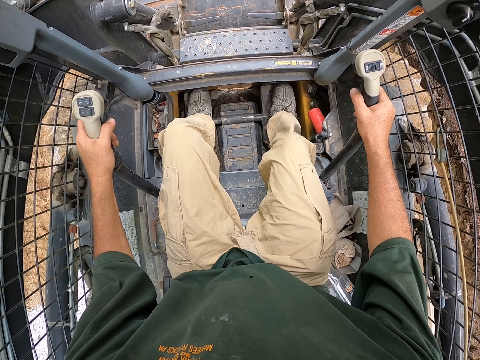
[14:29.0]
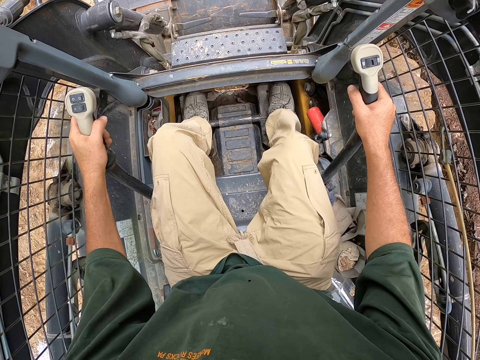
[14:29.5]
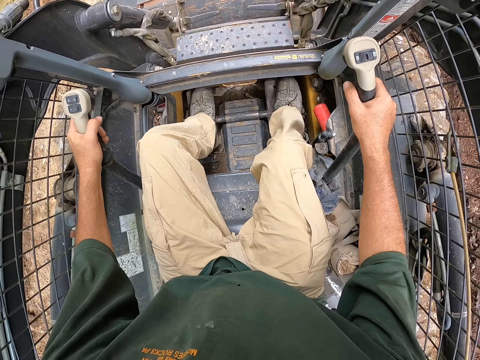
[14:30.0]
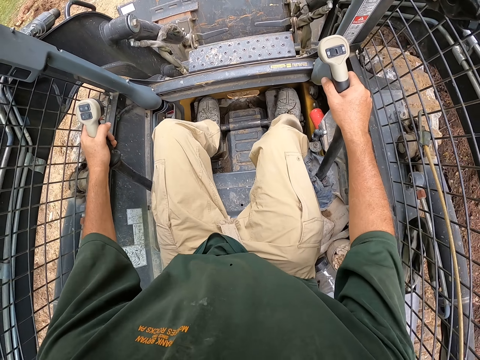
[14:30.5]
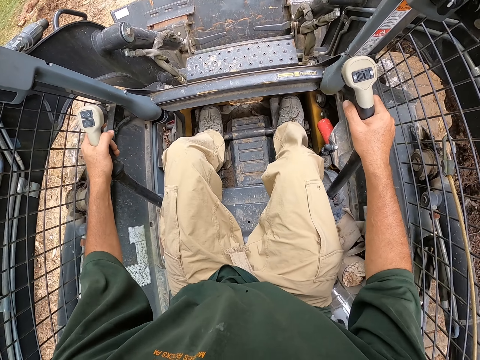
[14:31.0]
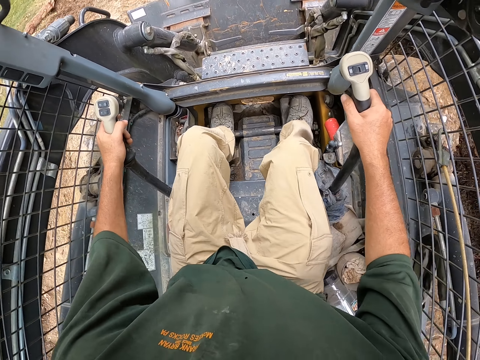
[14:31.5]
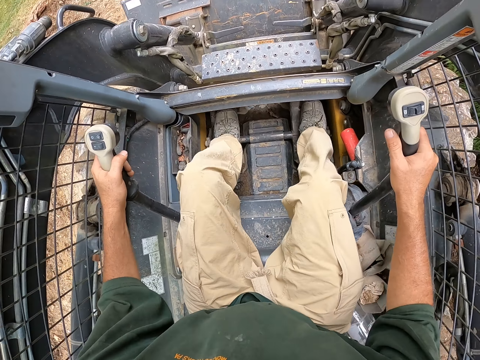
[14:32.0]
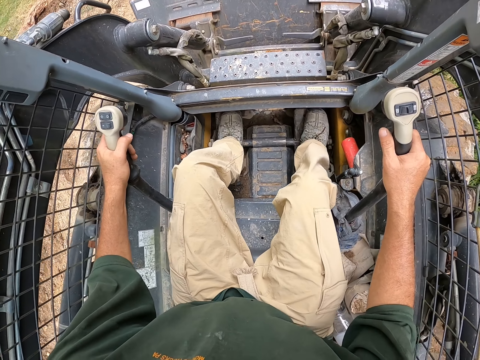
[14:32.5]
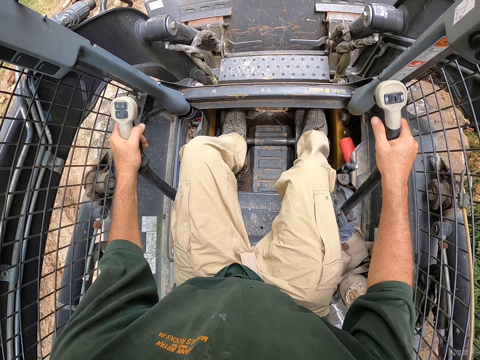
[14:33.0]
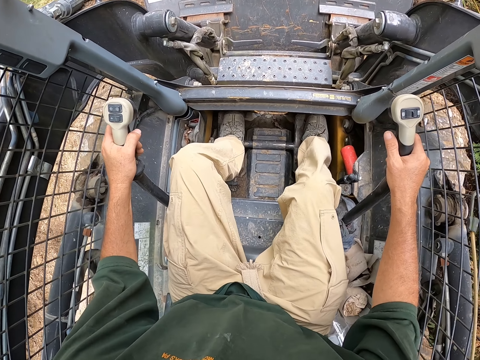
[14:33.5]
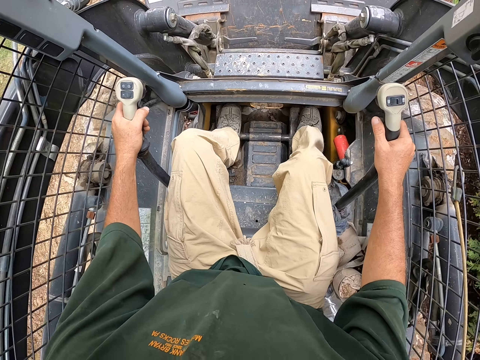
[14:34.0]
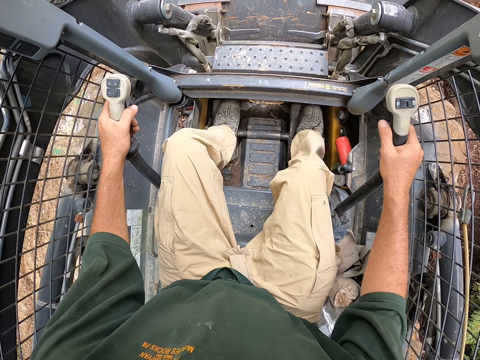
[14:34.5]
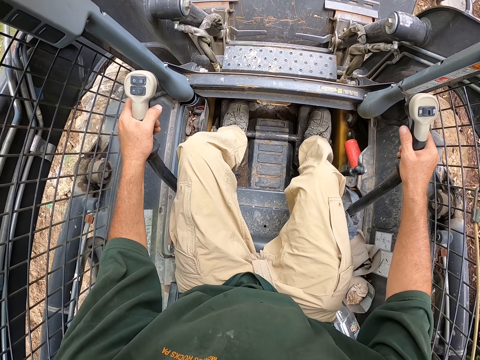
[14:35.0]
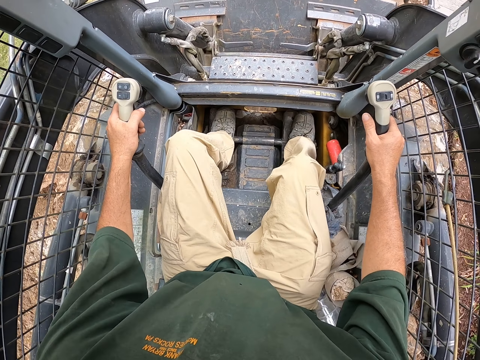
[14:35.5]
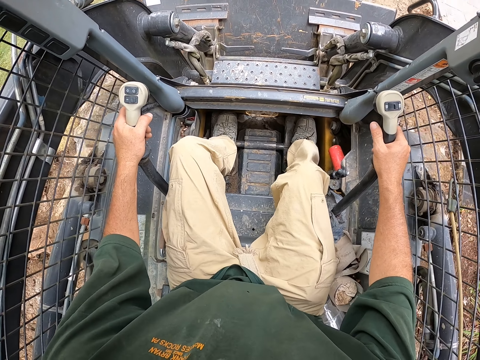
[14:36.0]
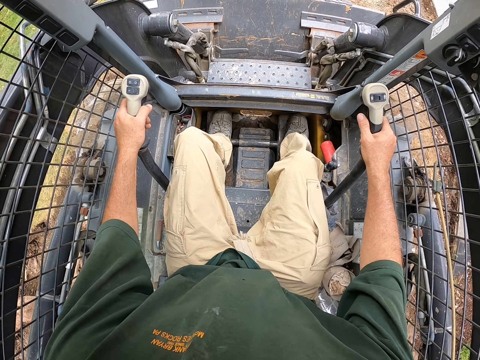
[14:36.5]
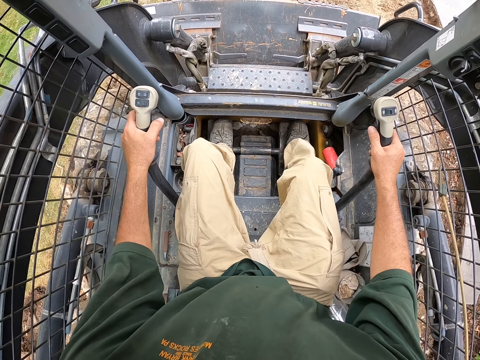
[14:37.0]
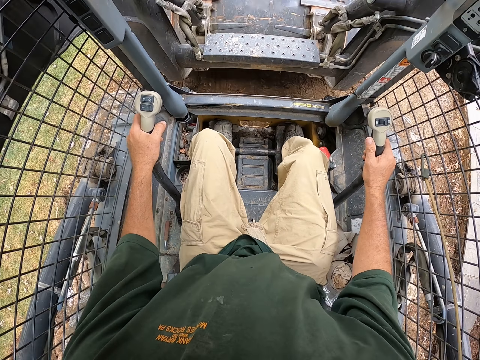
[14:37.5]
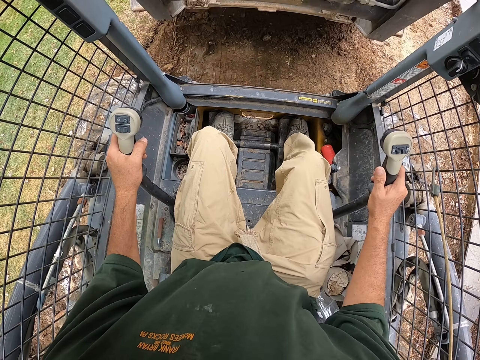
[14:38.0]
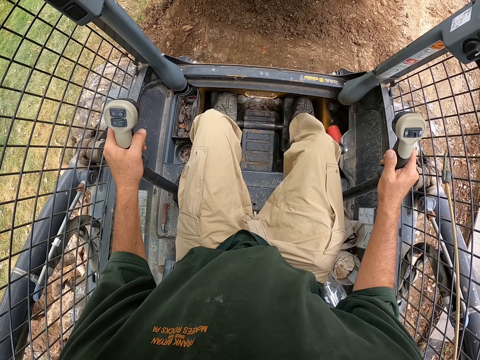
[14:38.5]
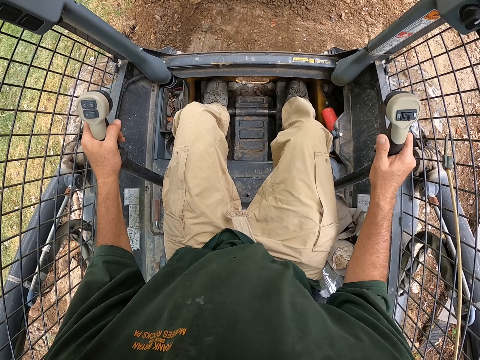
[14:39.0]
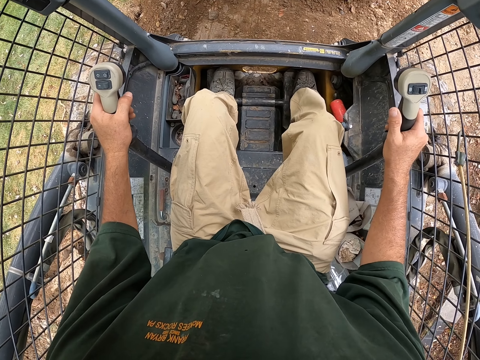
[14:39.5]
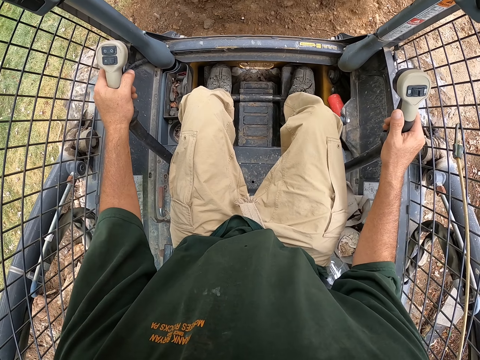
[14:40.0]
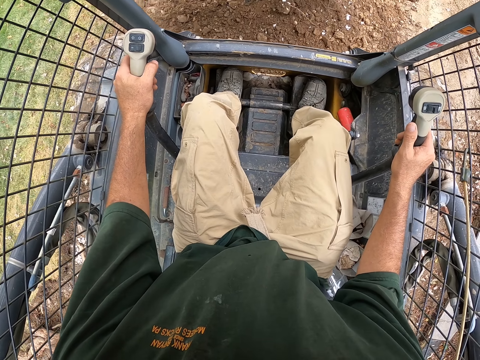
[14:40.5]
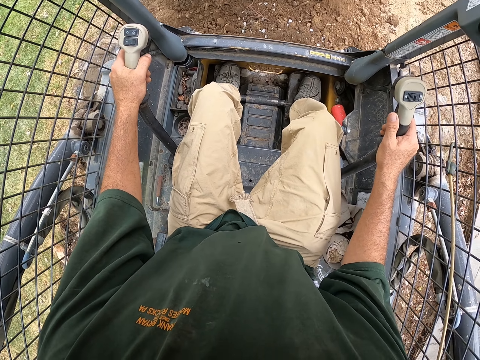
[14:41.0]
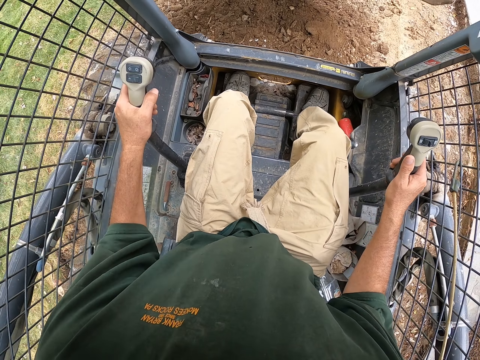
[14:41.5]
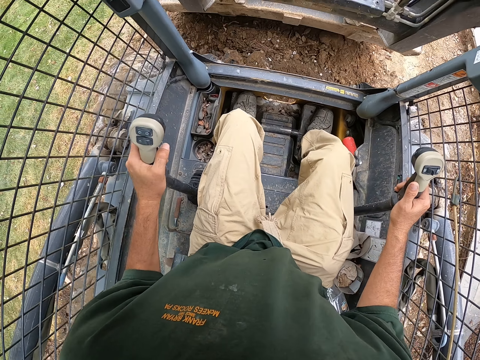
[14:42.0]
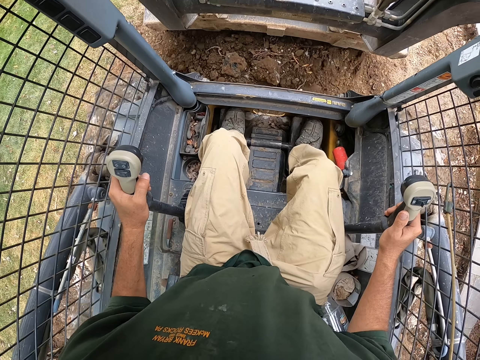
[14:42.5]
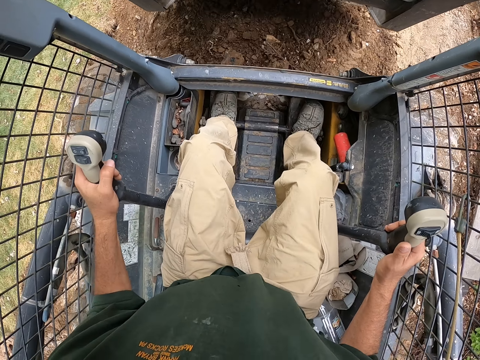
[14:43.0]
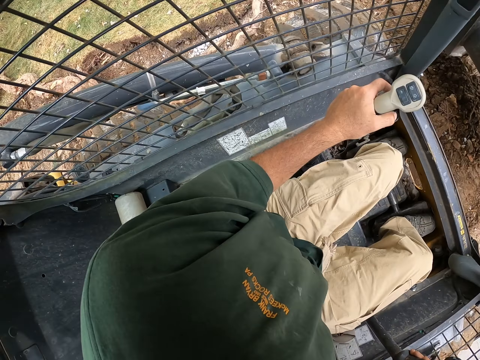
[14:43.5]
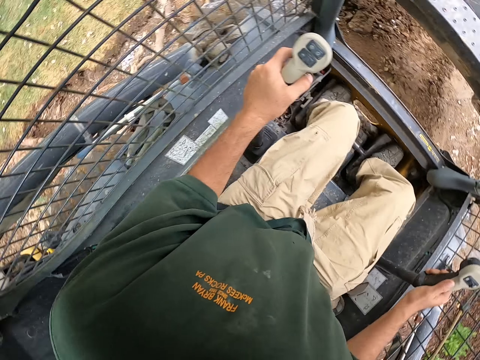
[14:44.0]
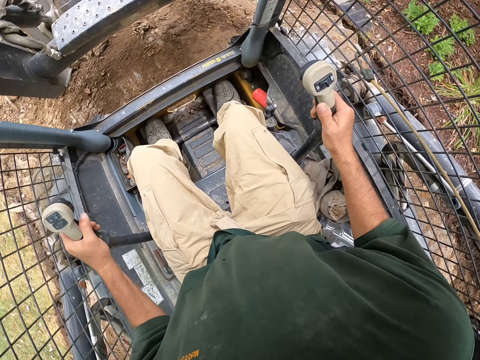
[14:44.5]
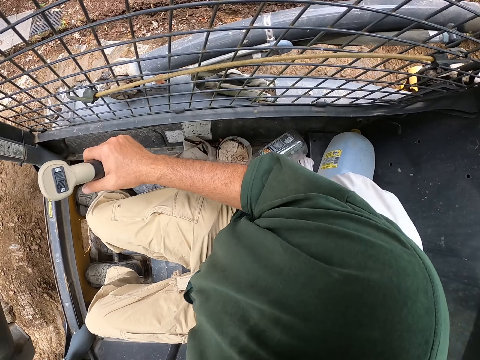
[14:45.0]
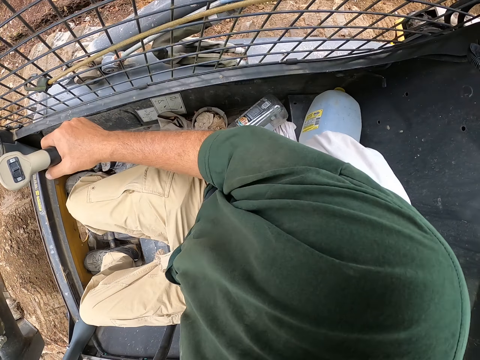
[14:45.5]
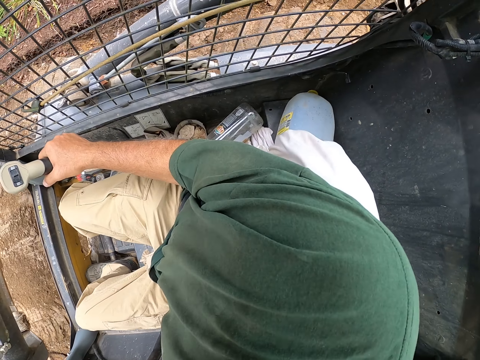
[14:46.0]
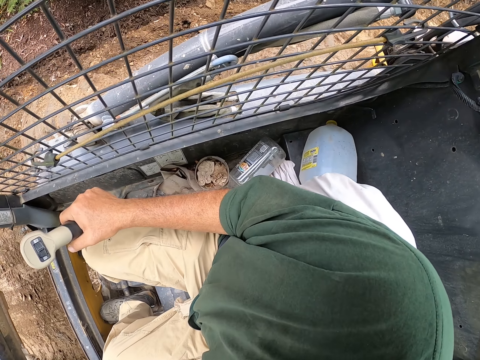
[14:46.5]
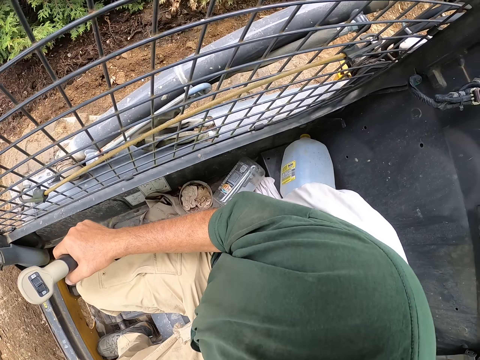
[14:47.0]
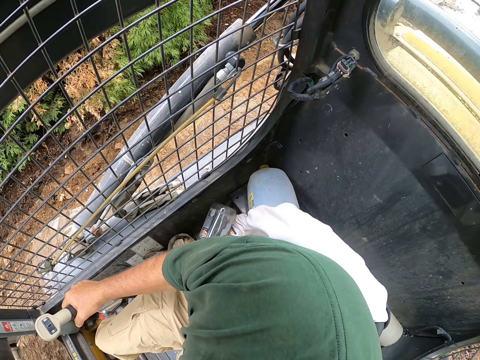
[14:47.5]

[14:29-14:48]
The camera wearer drives a backhoe. He drops the soil. He drives the backhoe. He spreads the soil. He turns his head. He reverses the backhoe.

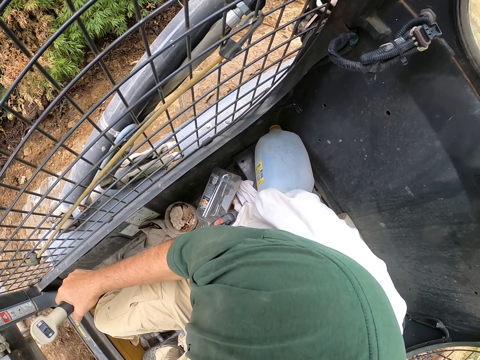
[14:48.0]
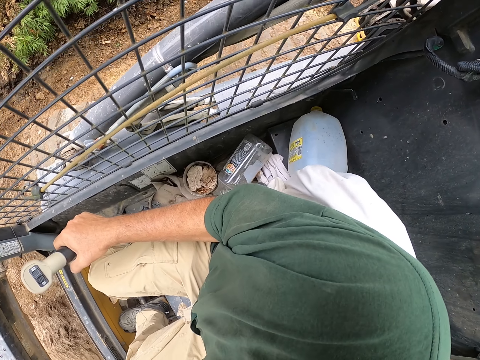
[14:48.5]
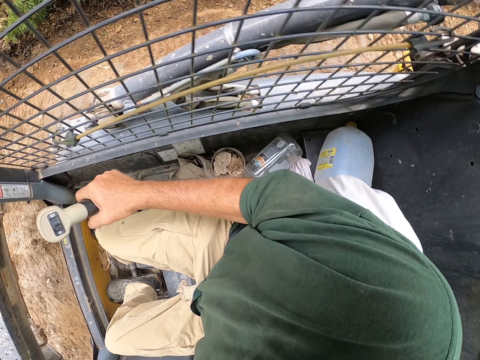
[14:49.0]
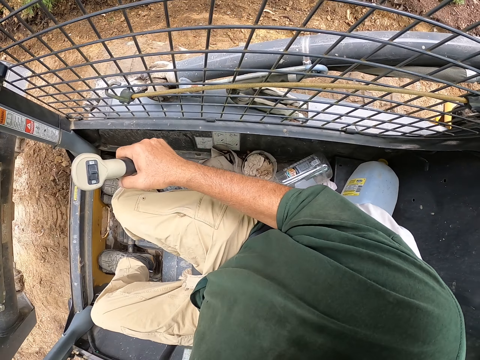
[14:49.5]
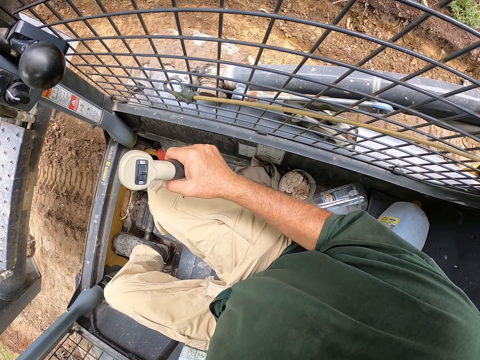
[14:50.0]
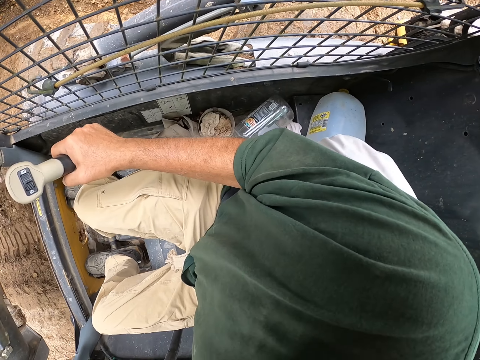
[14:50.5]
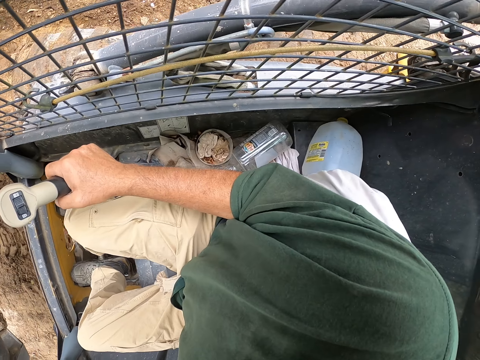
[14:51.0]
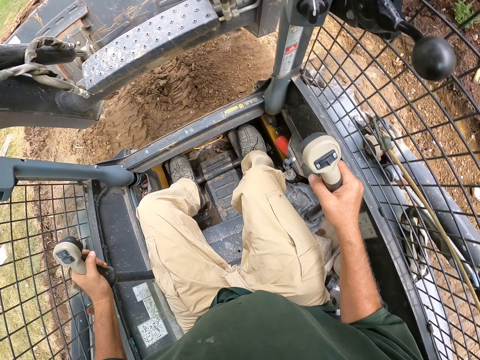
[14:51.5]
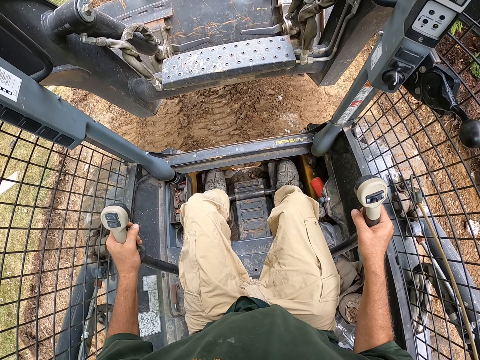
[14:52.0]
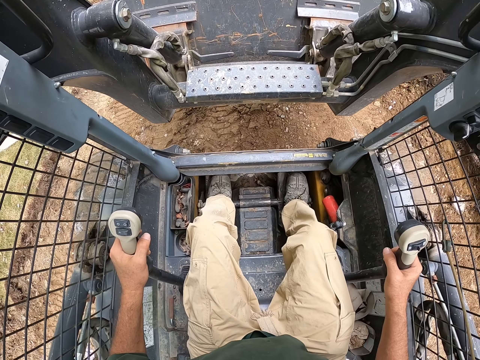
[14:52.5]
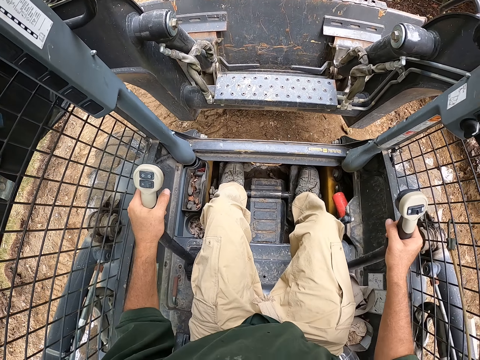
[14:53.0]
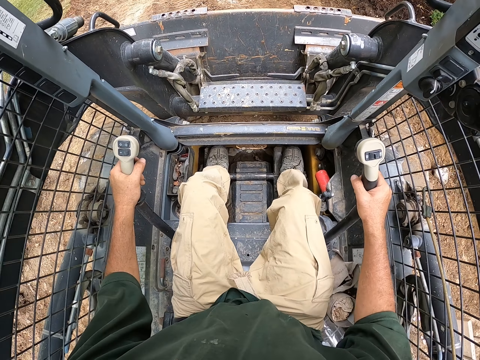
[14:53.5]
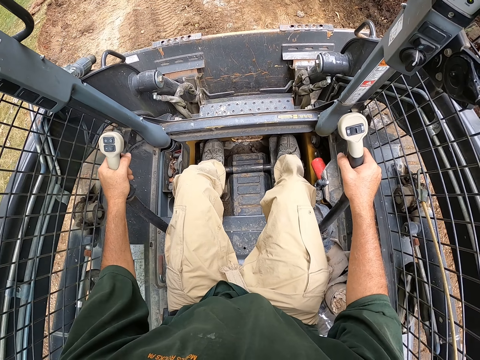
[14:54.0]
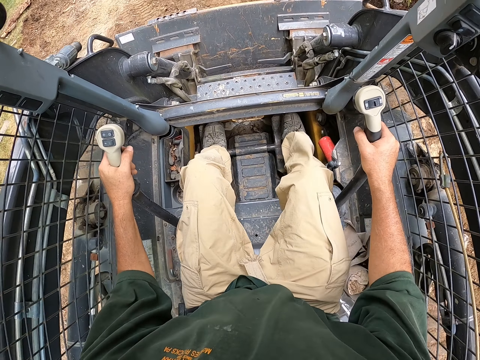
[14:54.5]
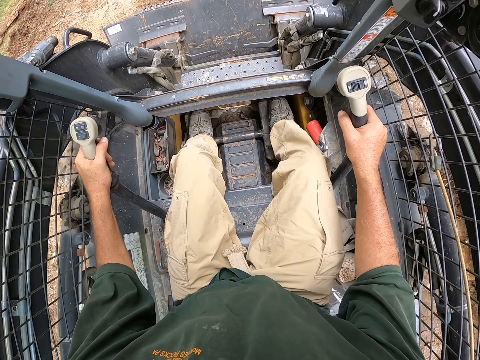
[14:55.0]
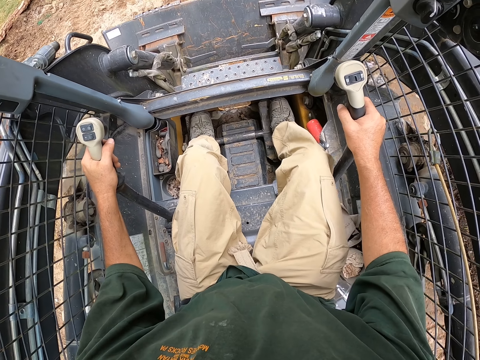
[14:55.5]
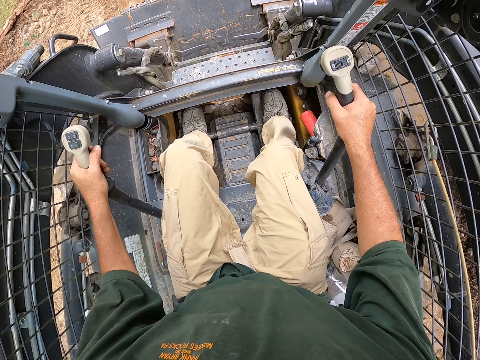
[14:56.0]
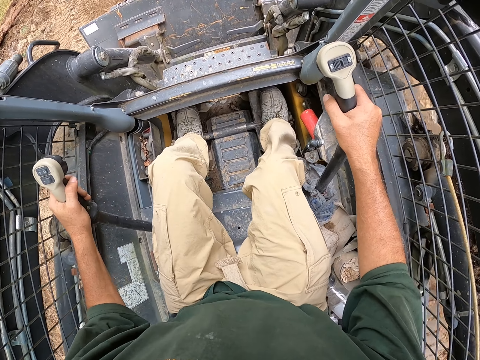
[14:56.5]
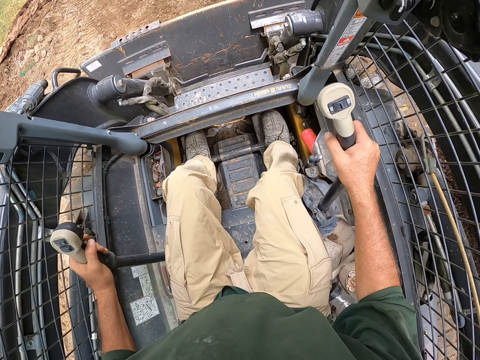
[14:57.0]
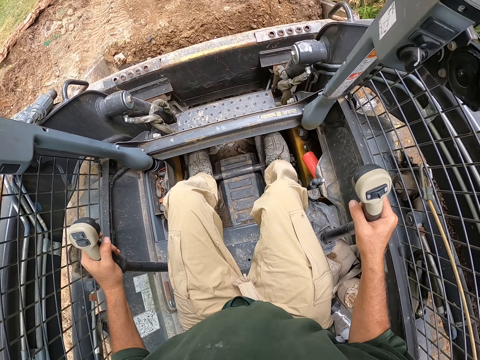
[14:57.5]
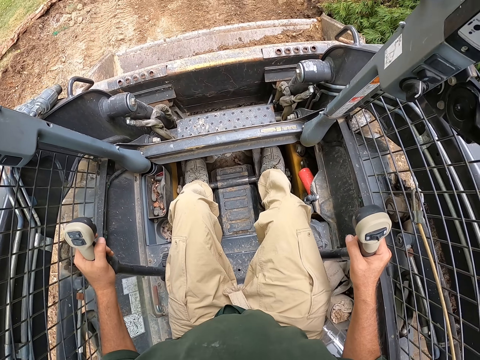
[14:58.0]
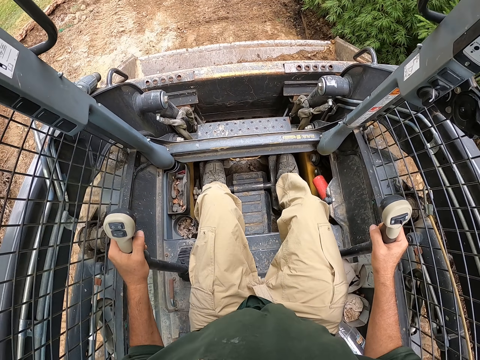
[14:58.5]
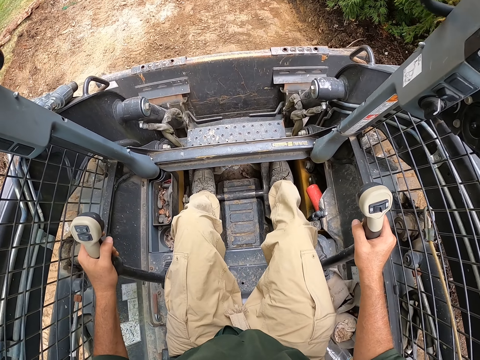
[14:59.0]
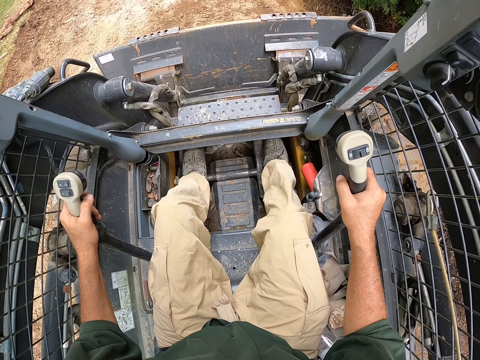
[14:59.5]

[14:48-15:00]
The camera wearer drives a backhoe. They pick soil. They reverse the backhoe.
